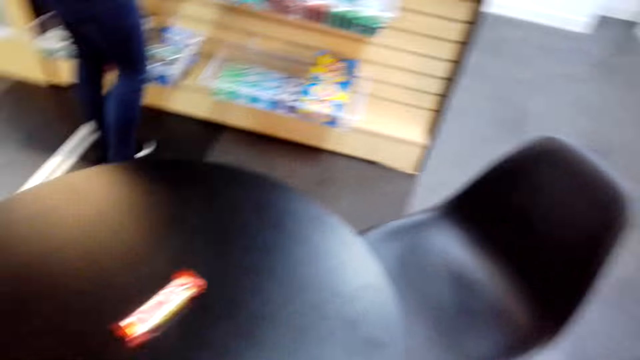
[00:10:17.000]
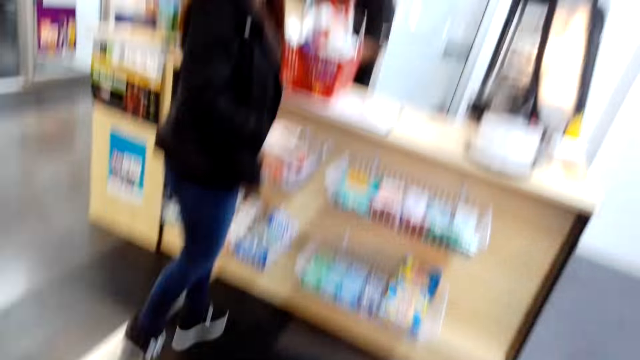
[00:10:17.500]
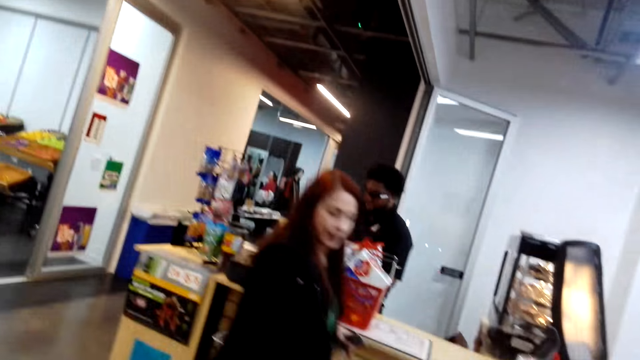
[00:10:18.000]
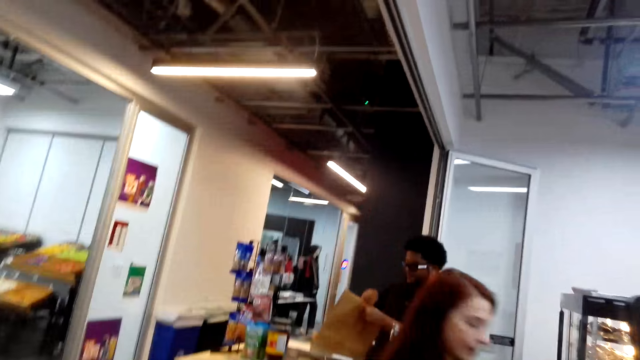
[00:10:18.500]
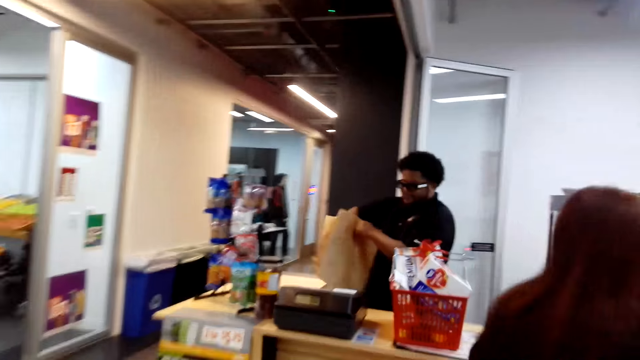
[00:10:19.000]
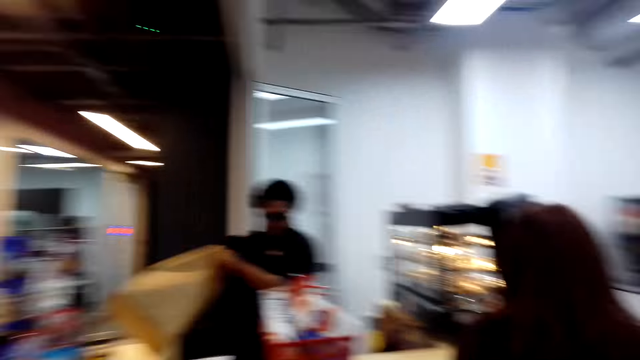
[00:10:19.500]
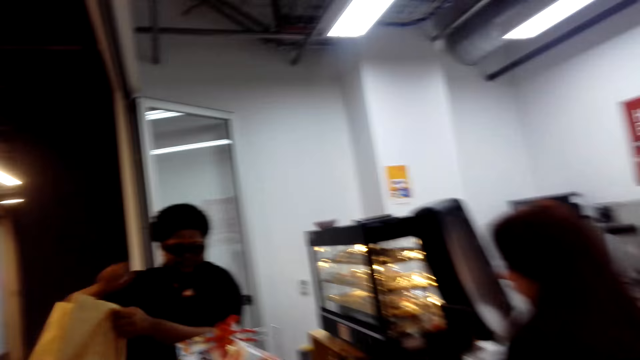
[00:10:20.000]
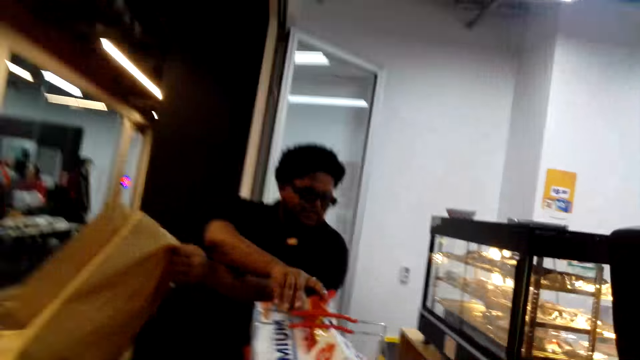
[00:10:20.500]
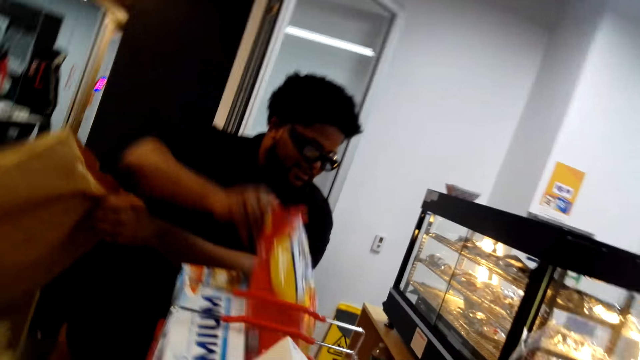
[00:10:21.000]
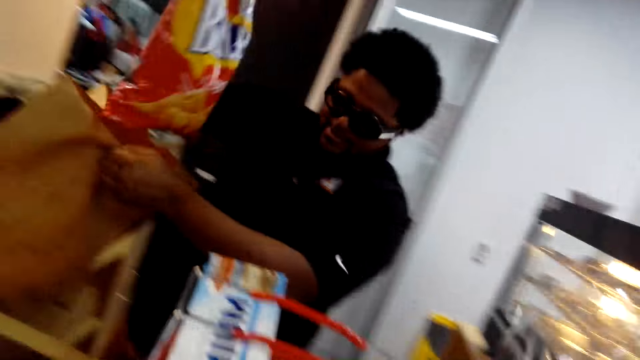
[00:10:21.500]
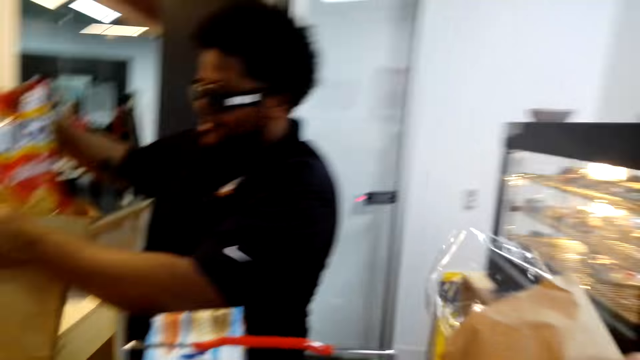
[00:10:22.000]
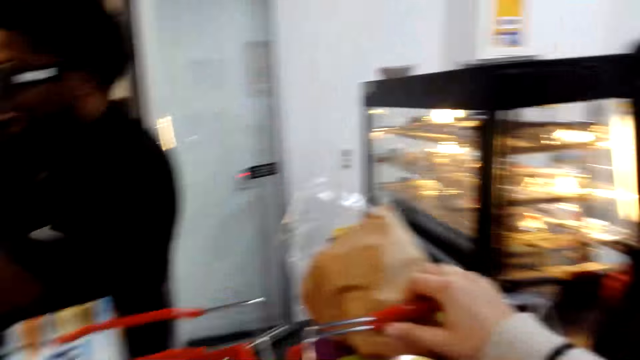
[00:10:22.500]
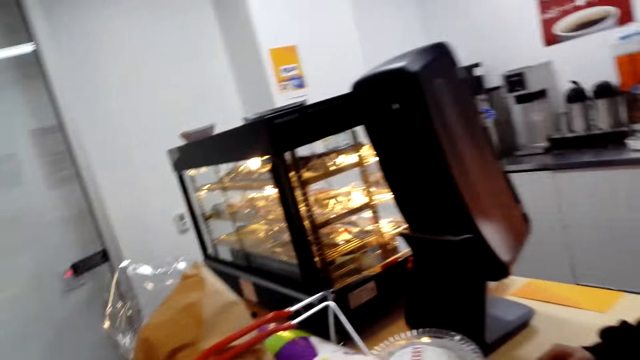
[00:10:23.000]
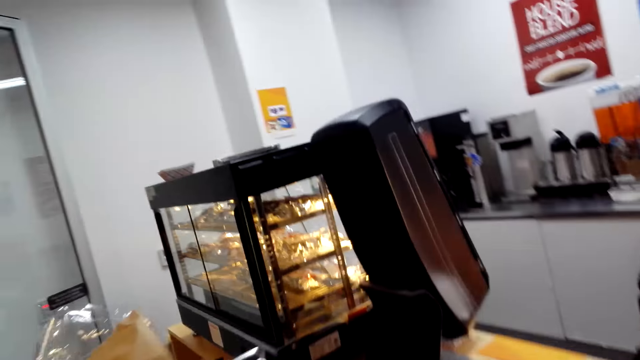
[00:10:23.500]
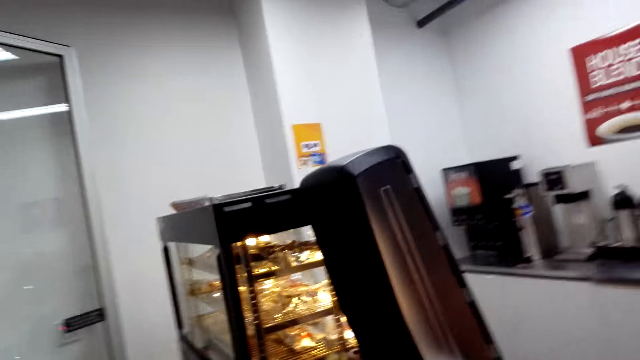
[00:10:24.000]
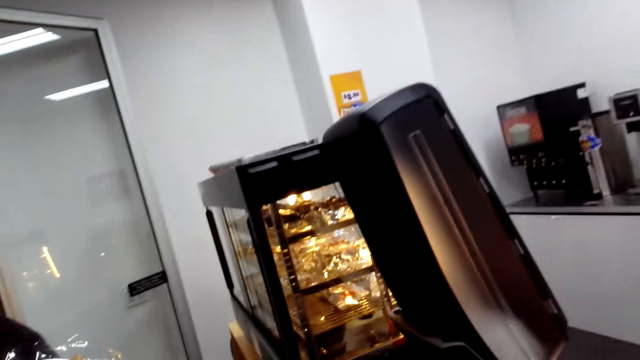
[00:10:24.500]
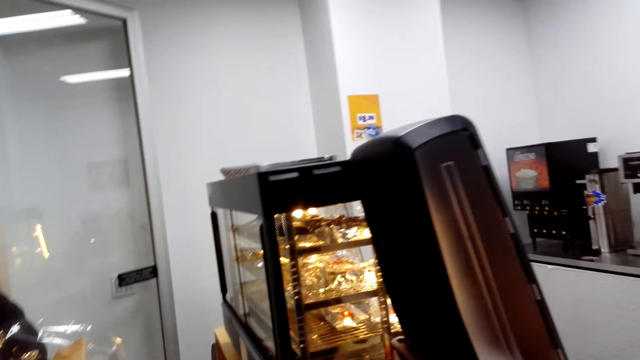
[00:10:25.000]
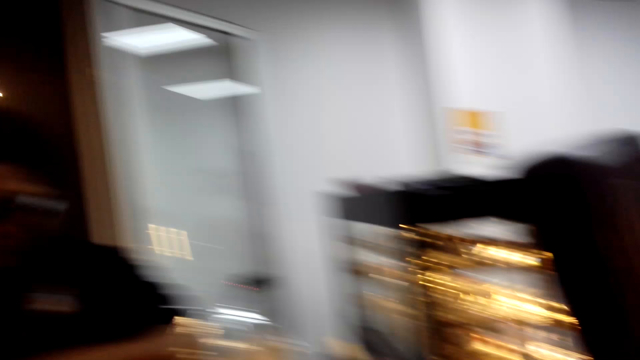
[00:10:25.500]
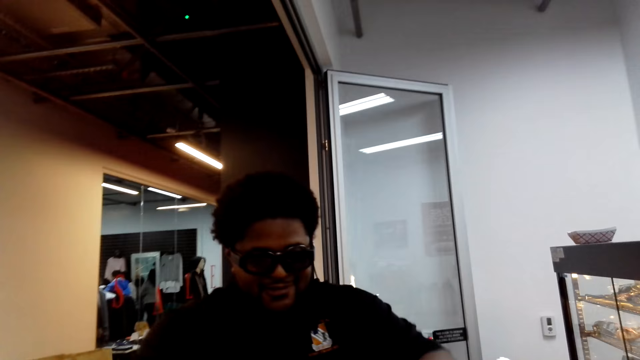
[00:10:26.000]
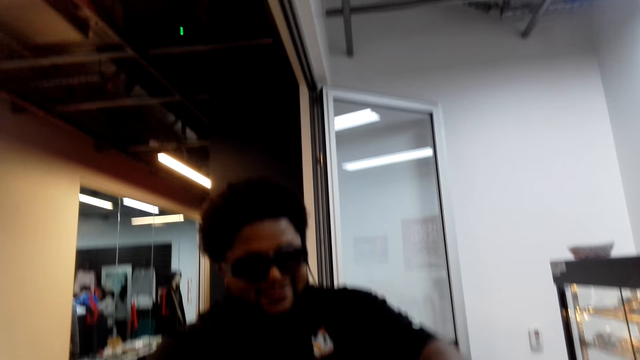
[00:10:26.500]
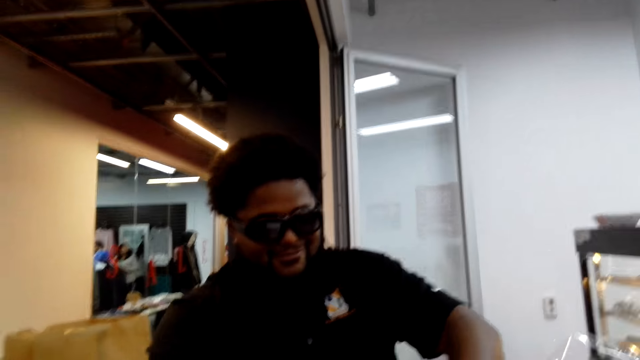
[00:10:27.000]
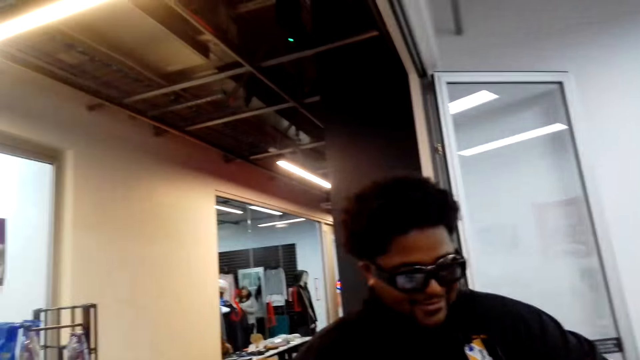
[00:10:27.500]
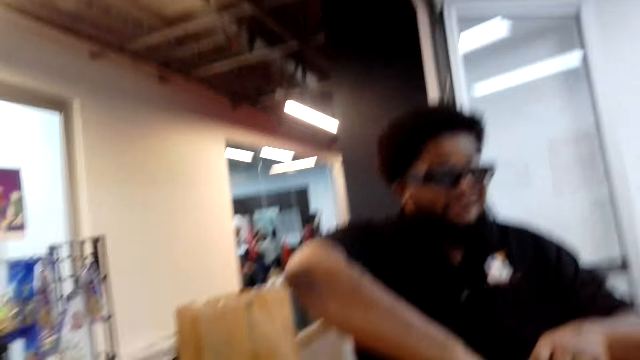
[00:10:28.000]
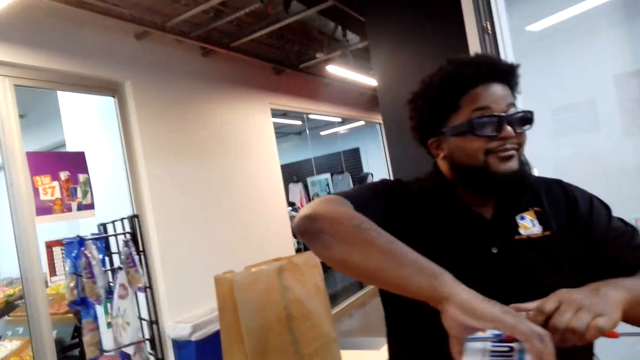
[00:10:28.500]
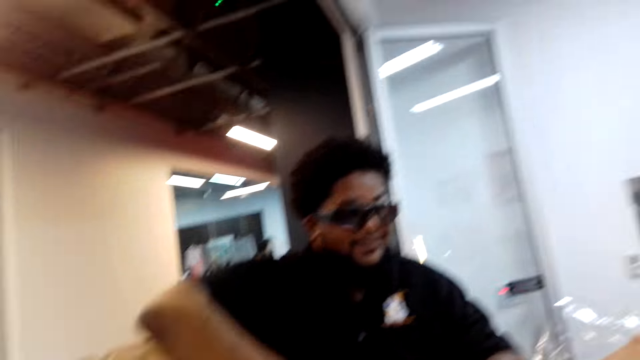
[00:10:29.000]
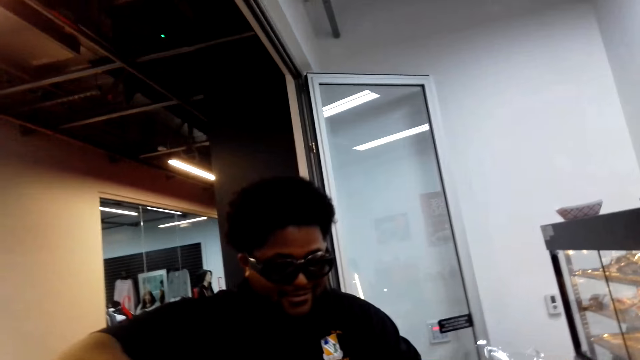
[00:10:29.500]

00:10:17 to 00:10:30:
The camera wearer looks at the snack on the table. They queue at the counter. A cashier holds the paper bag. The cashier packs a bag of snacks into the paper bag. A woman converses with the cashier. The cashier holds the sachet. The camera wearer looks at the cakes. They look at the cashier.

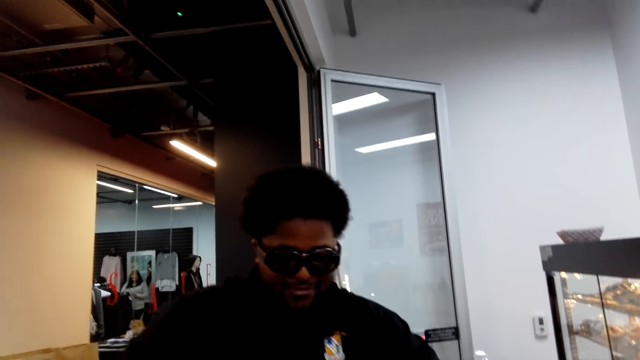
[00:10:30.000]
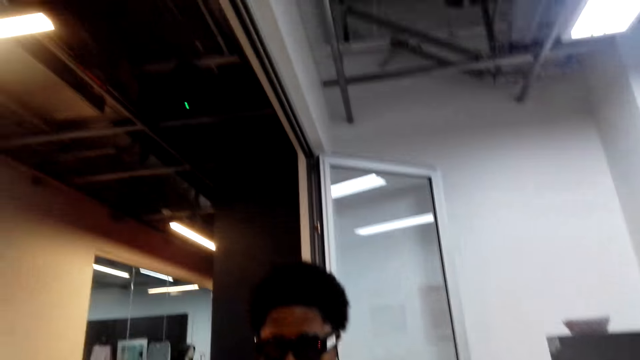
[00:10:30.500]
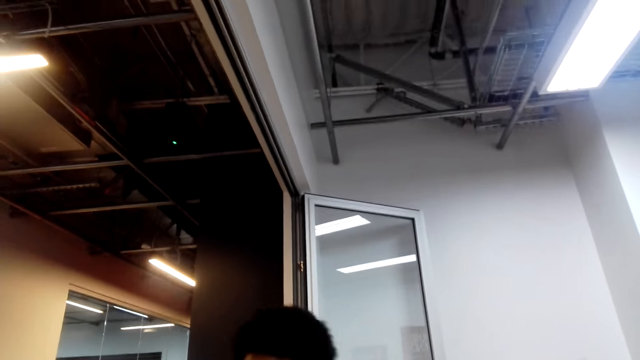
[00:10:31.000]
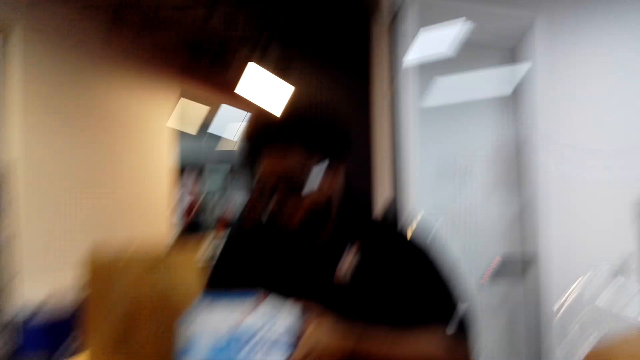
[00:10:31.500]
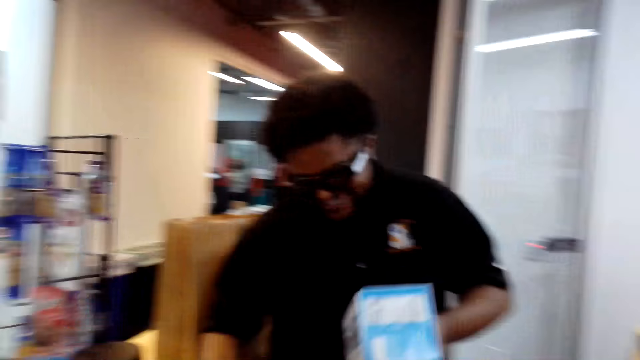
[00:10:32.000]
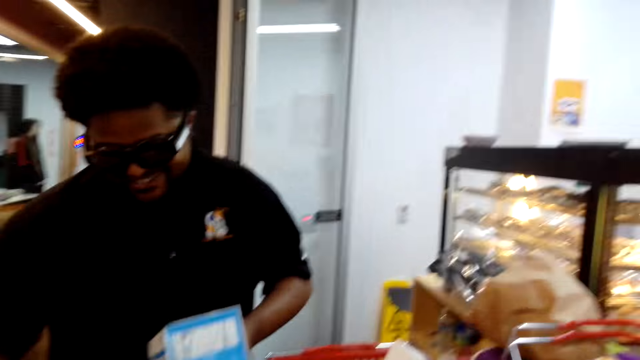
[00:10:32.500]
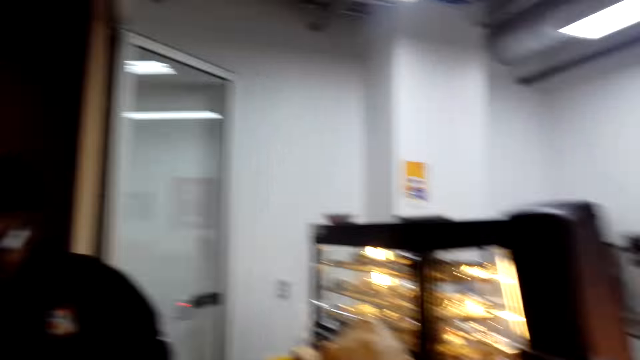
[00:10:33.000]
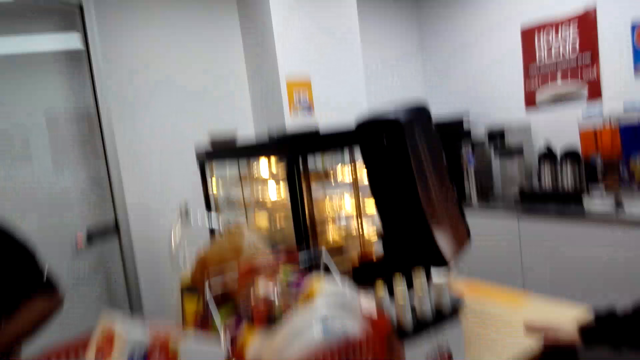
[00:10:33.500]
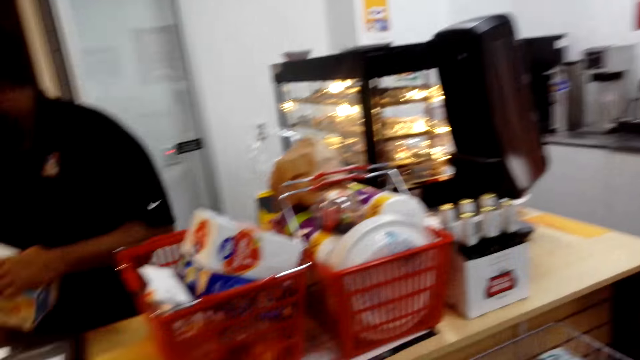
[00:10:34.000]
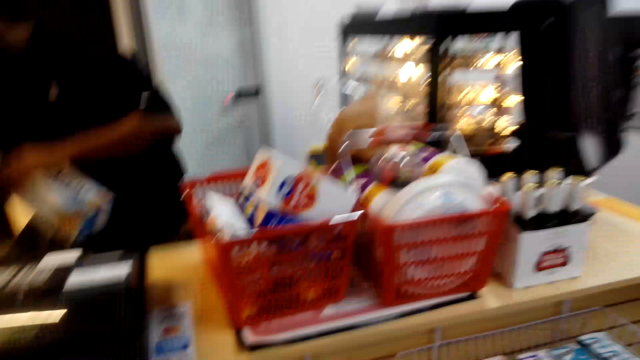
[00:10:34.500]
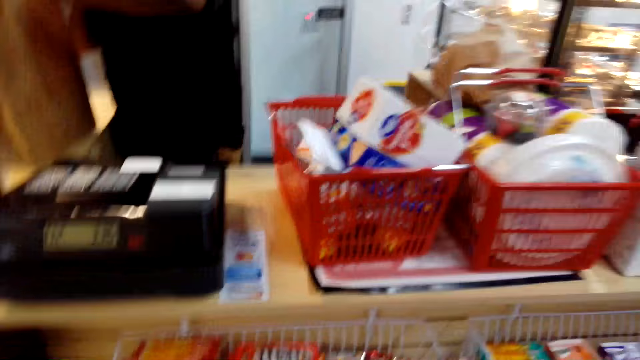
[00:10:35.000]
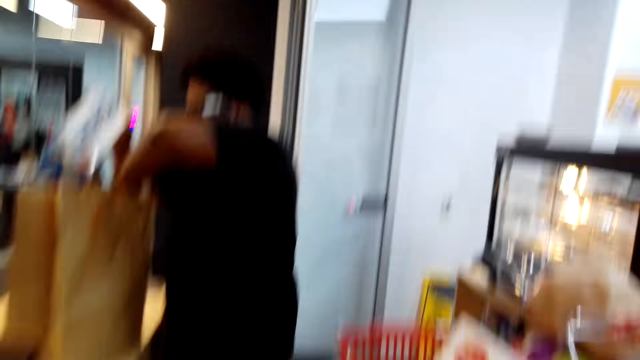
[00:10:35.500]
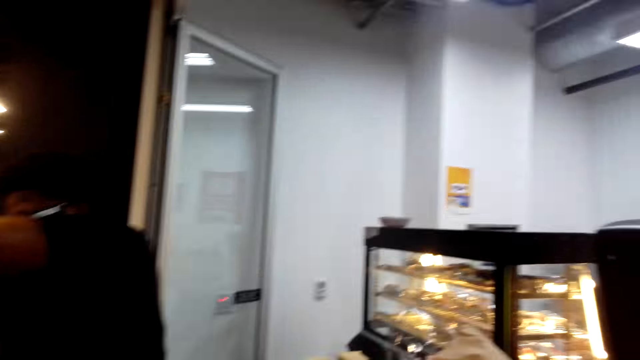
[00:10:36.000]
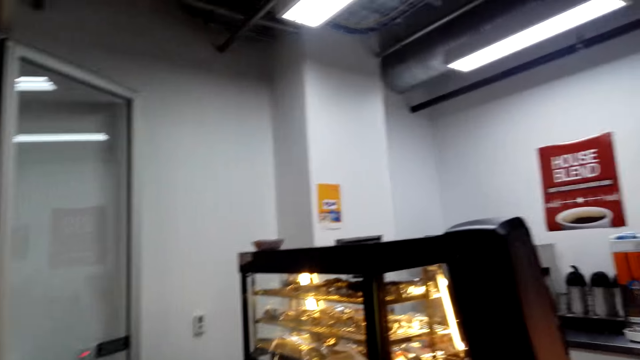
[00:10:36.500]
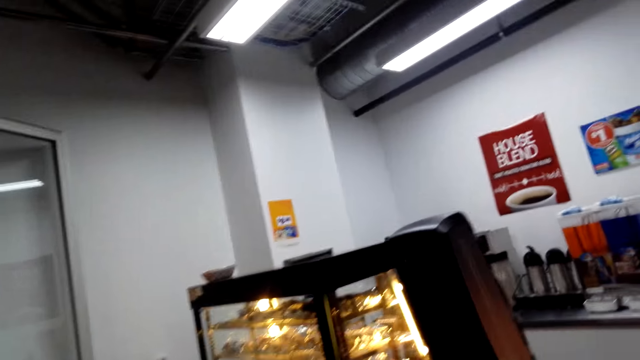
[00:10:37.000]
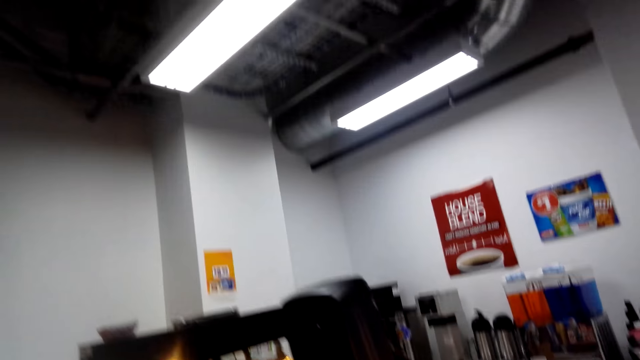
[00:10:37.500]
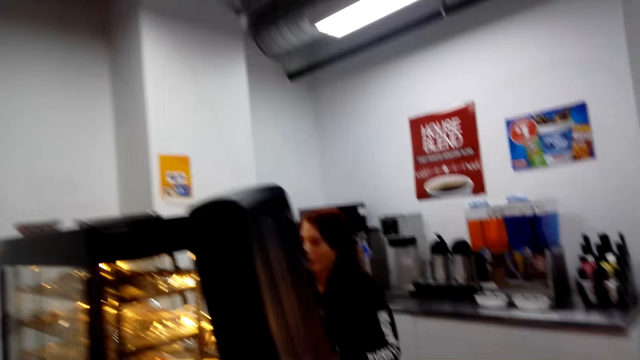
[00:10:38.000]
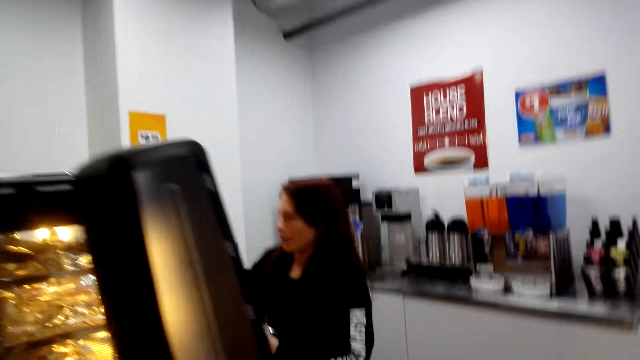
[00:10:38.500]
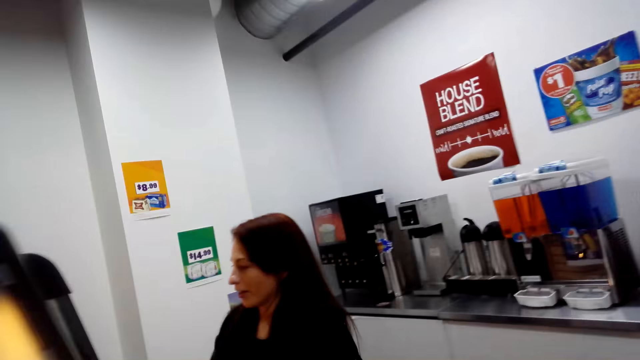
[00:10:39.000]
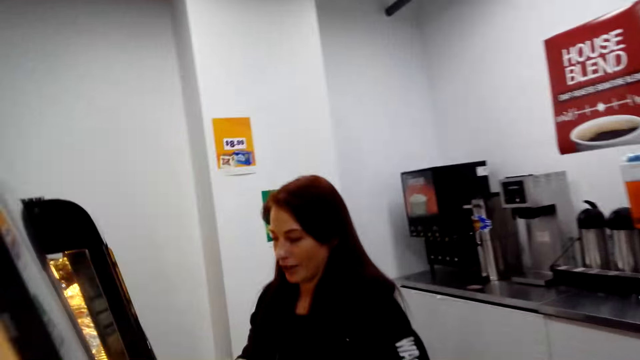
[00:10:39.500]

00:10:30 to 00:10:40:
The camera wearer converses with a woman and a cashier. The cashier scans something. A person holds the box. The camera wearer converses with the woman and the cashier. The cashier packs something into a paper bag. The camera wearer converses with the woman and walks to the display counter.
